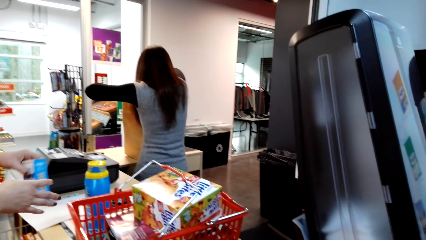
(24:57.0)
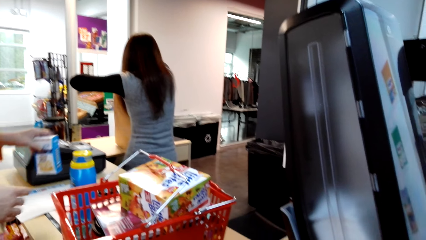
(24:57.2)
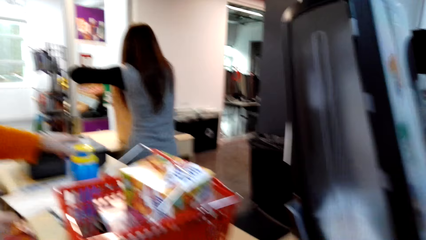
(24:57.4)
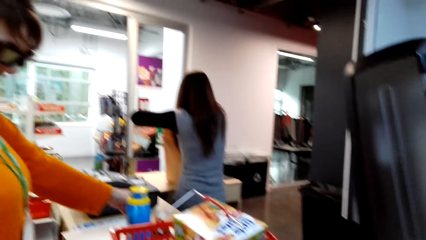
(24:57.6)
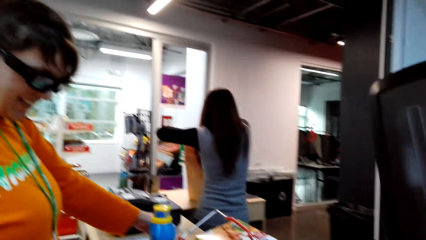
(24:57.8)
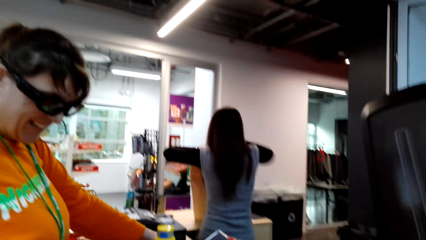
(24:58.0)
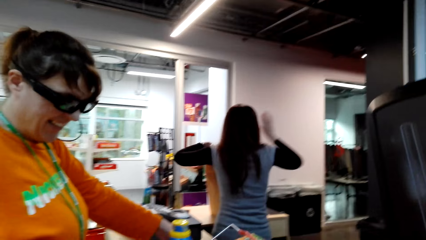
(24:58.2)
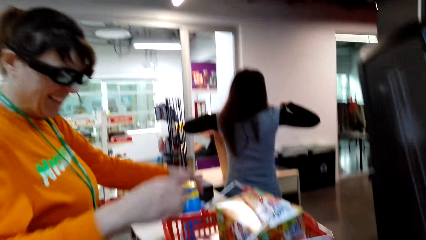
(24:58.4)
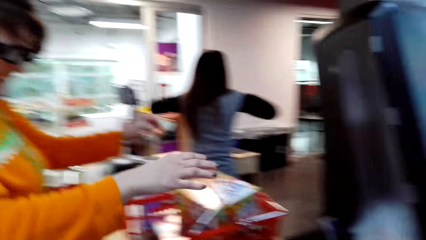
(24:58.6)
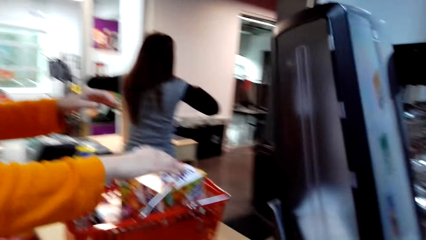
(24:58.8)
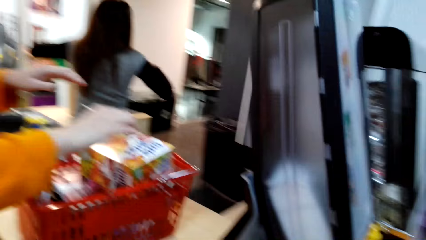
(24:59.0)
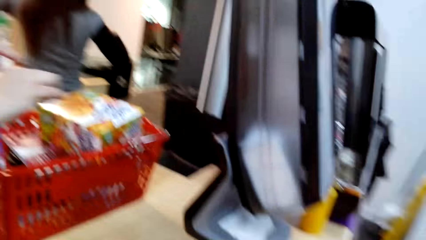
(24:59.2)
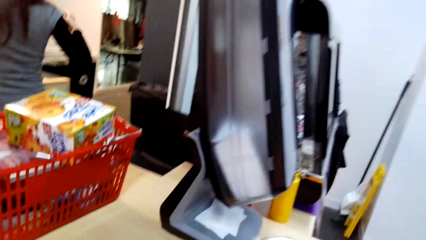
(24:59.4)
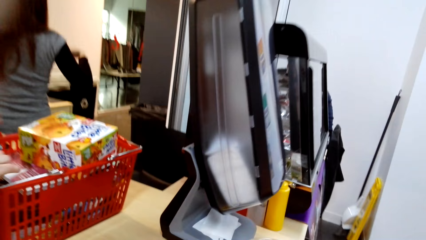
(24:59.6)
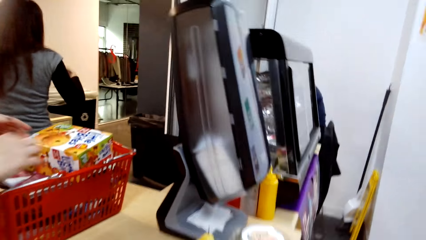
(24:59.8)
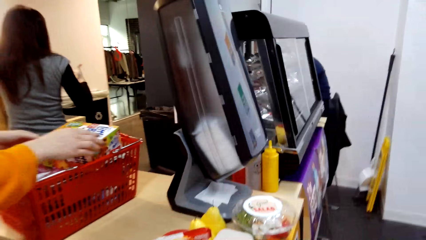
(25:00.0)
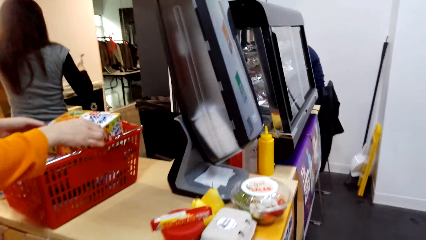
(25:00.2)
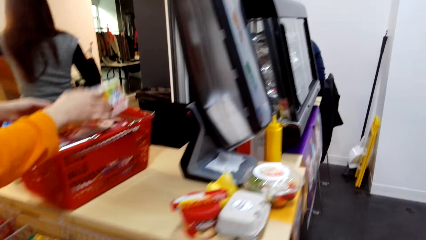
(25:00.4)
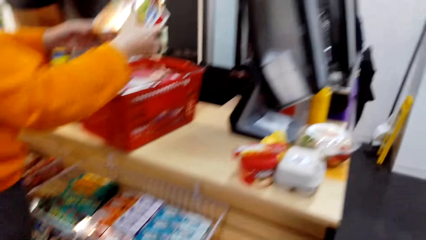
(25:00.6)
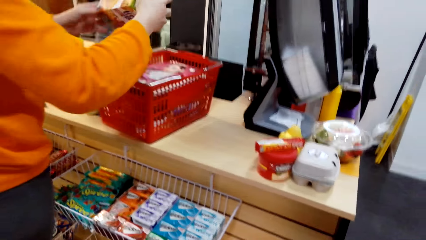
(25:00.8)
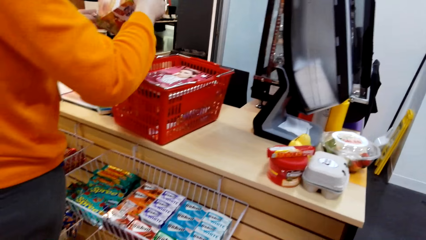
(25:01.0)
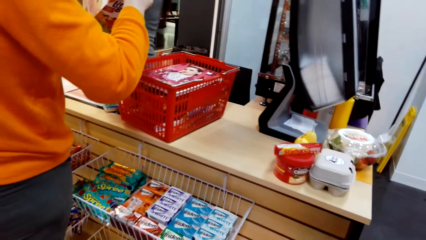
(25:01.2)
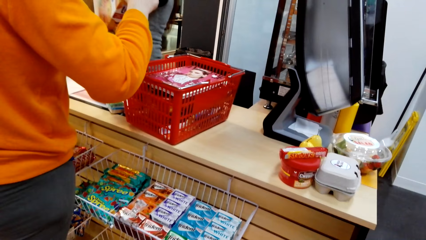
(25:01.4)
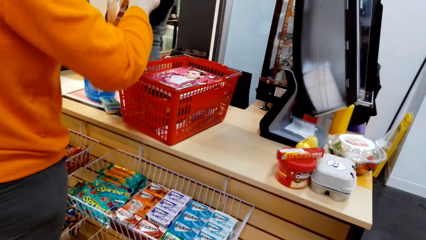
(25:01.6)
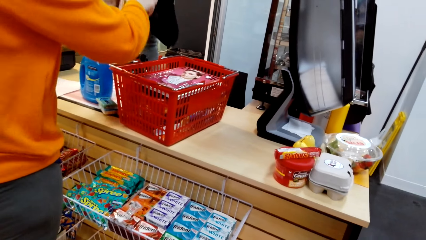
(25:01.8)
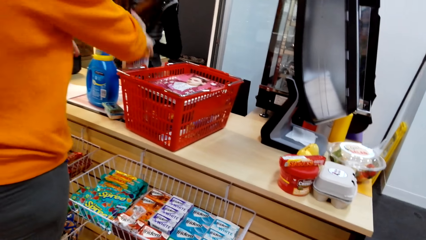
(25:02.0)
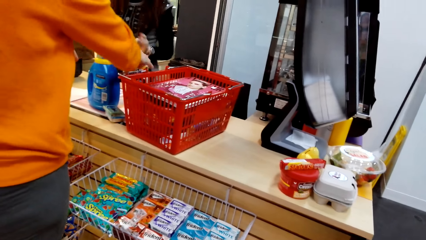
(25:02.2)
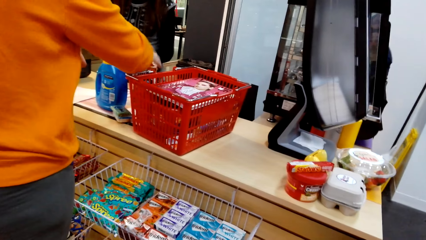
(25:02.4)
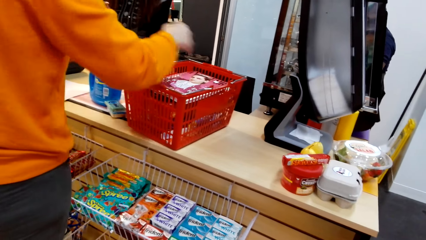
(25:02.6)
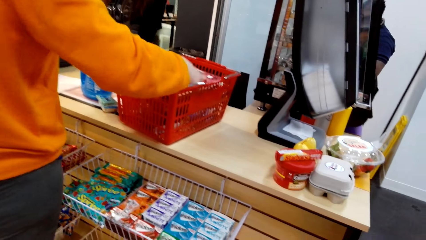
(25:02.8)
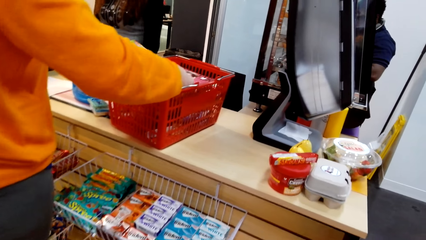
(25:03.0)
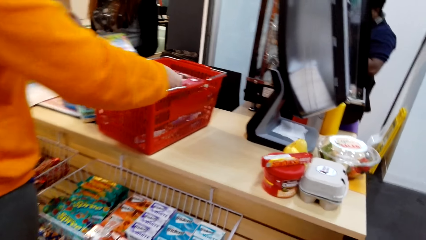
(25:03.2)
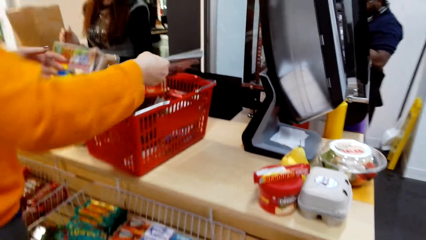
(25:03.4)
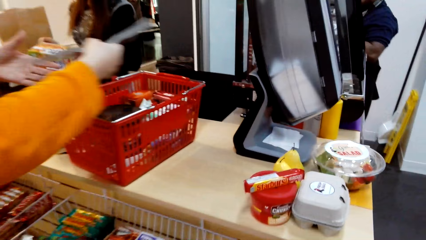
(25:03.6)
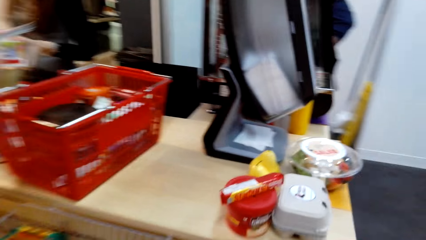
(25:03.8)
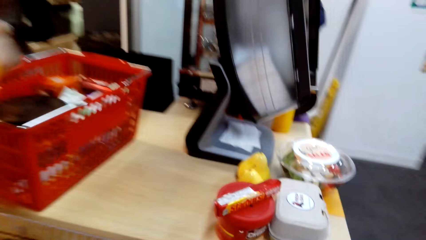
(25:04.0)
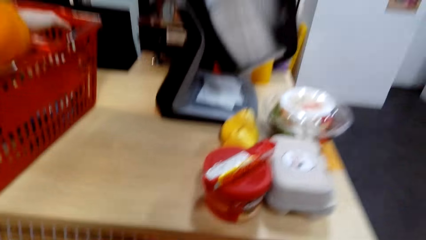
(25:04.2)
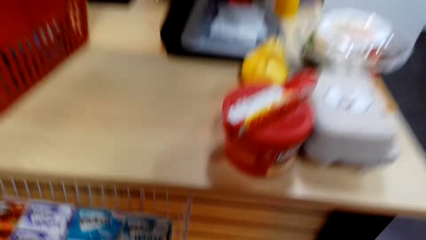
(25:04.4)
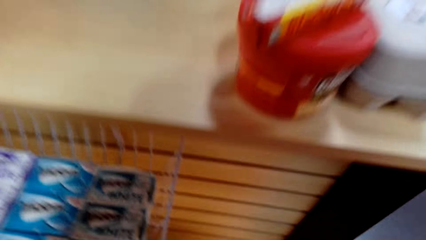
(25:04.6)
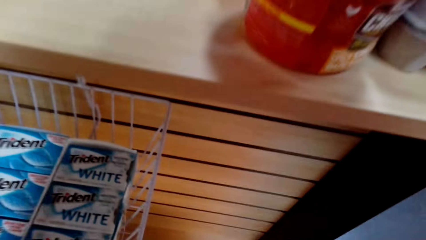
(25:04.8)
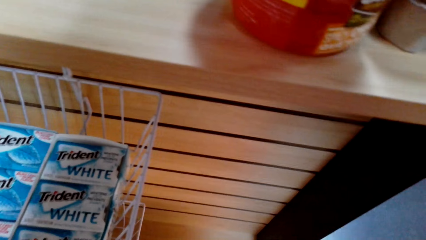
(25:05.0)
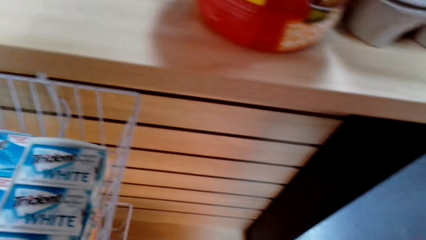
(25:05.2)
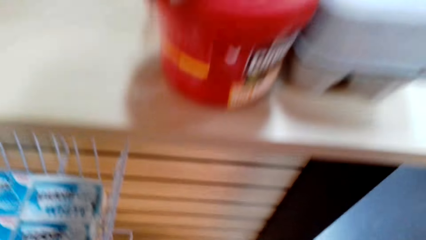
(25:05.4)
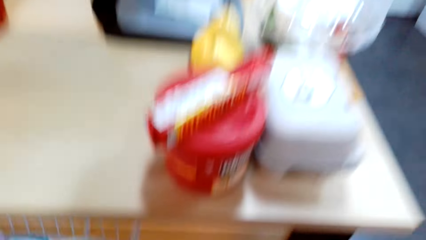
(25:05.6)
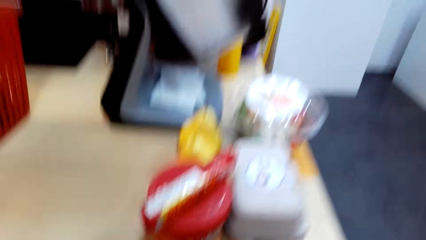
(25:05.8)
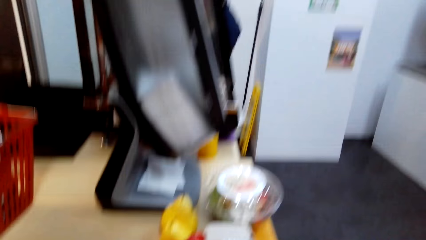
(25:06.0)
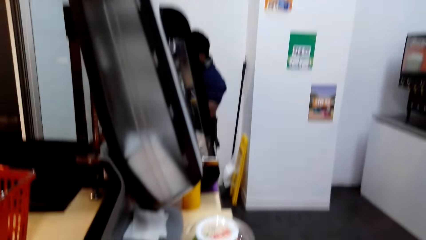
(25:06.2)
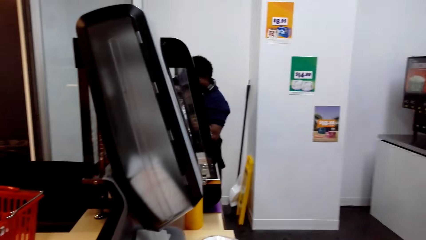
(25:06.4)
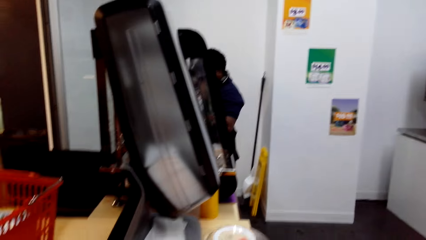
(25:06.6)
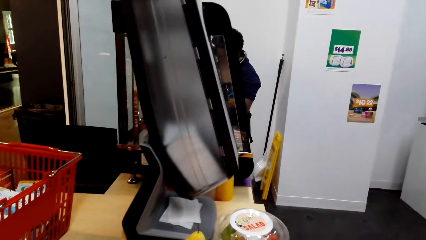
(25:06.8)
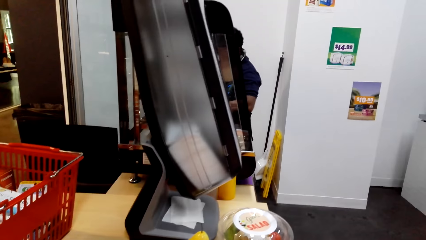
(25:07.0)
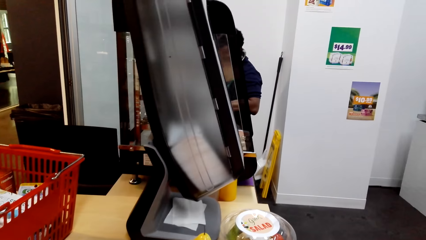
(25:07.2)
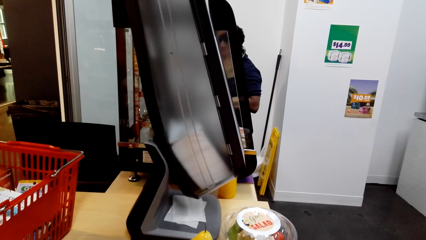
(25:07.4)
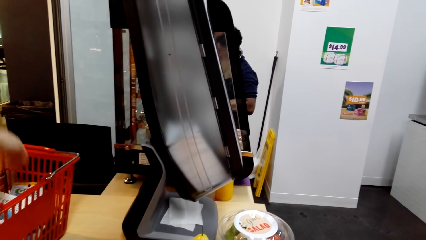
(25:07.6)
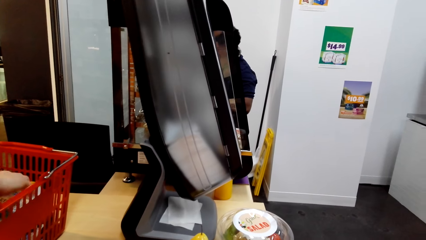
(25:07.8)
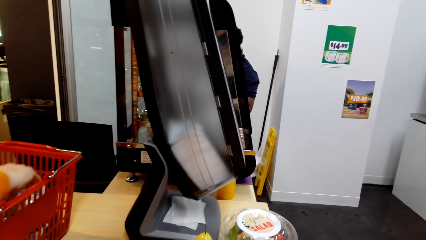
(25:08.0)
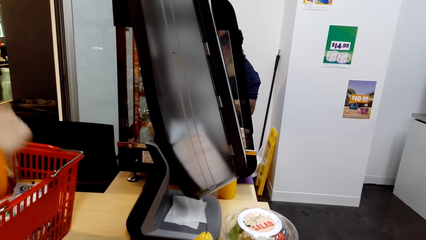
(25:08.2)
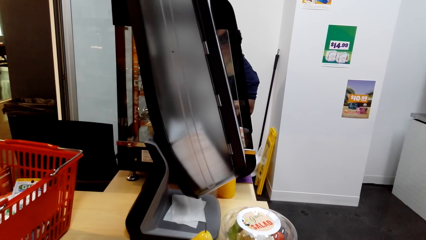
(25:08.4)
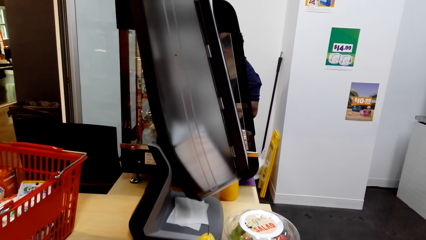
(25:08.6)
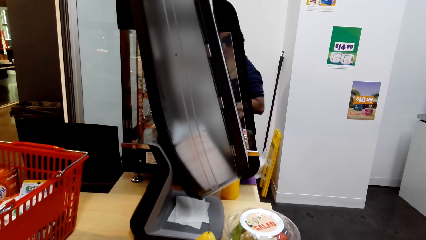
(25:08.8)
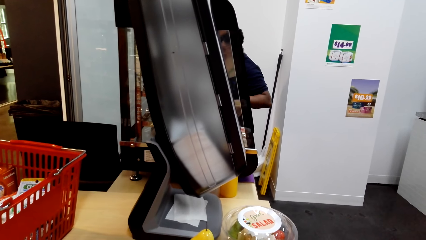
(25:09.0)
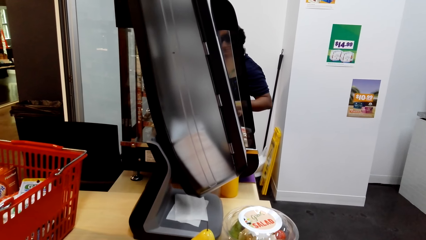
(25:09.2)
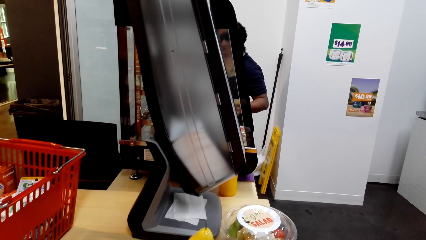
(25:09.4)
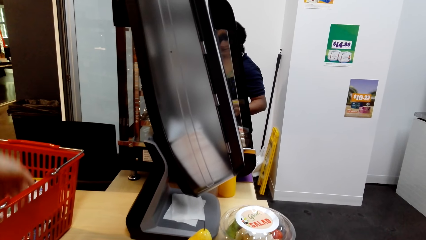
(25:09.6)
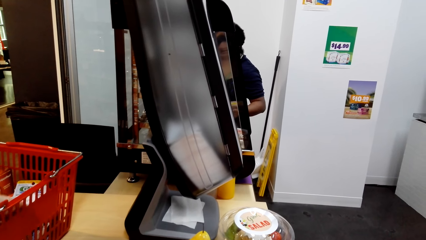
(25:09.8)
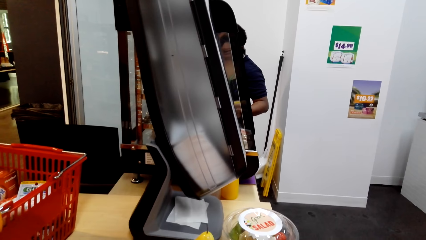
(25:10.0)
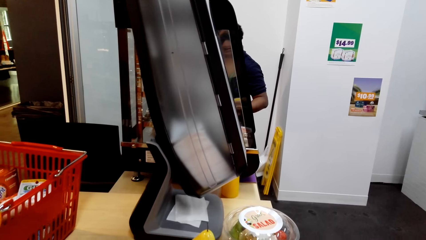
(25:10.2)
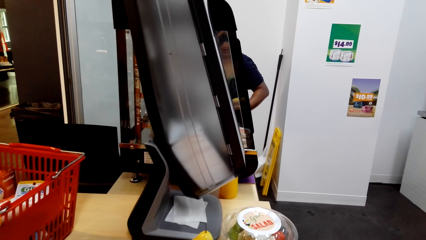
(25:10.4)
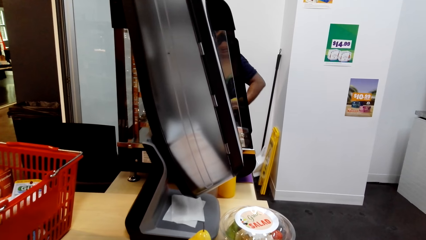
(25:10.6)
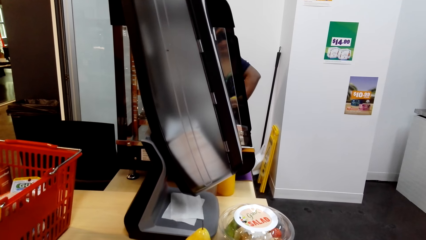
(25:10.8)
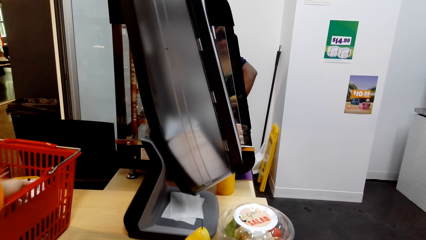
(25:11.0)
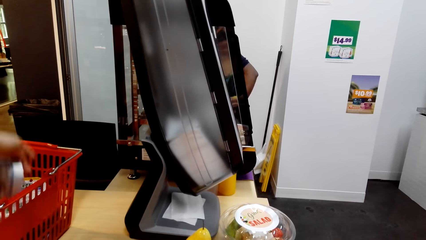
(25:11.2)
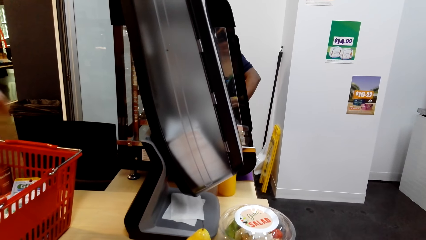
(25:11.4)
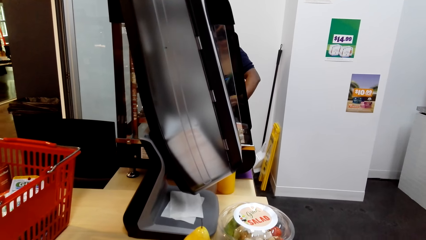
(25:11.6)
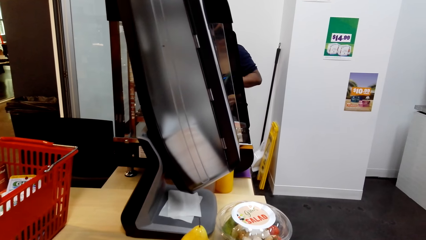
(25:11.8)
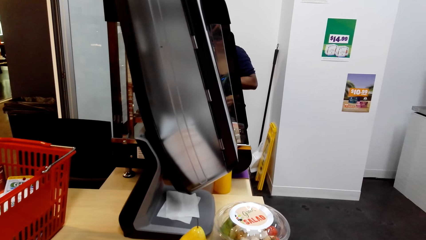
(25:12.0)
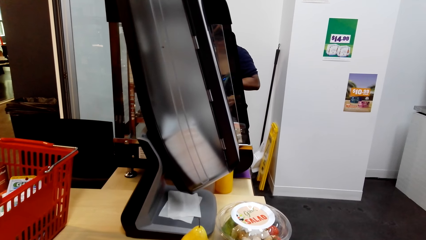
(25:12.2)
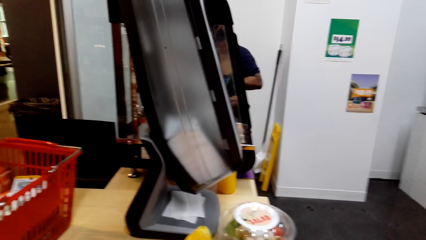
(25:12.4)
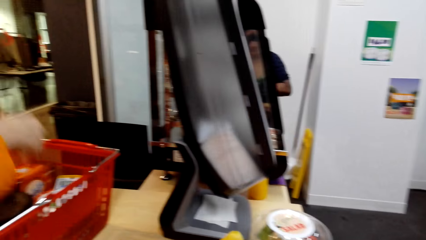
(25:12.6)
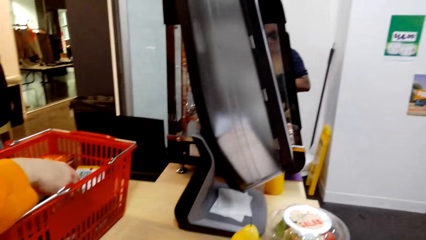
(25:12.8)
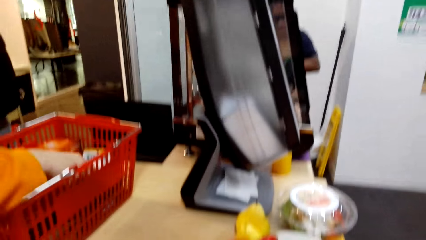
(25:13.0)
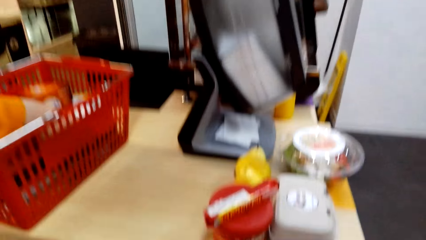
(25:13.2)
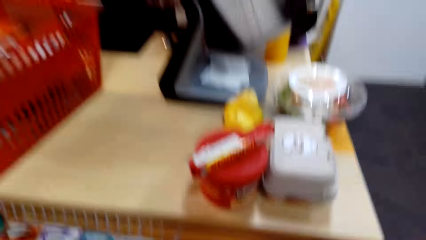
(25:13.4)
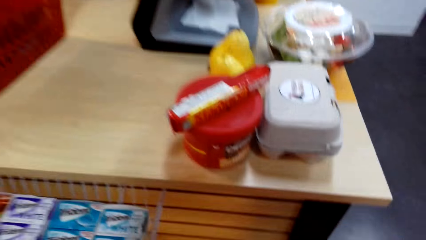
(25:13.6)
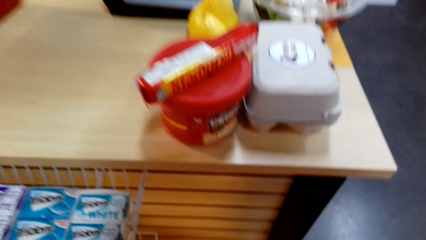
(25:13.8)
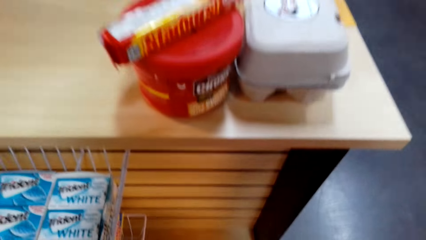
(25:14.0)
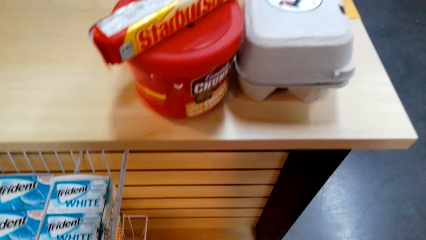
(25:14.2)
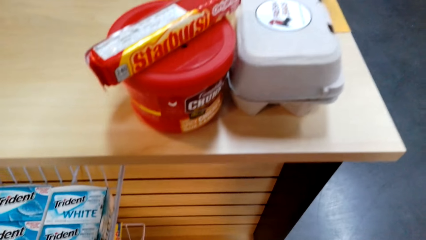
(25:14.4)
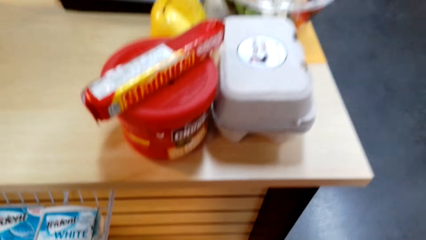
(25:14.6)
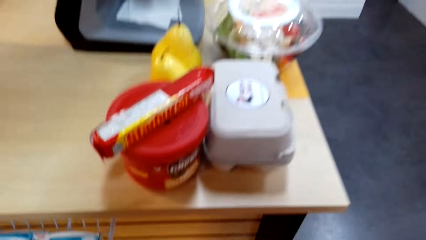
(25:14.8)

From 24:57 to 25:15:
A woman puts something on the table. The woman picks something in the shopping basket. The woman puts something on the table. The woman picks something in the shopping basket. The camera wearer stands on the floor. The woman picks something in the shopping basket. The camera wearer stands on the floor. The woman picks something in the shopping basket. The camera wearer stands on the floor.
